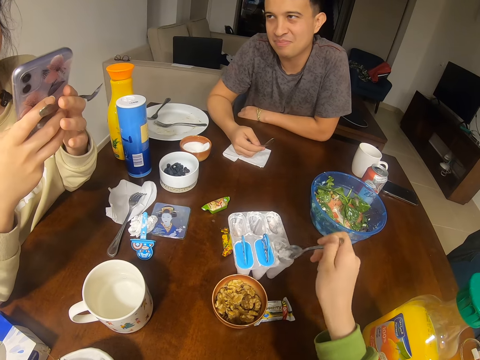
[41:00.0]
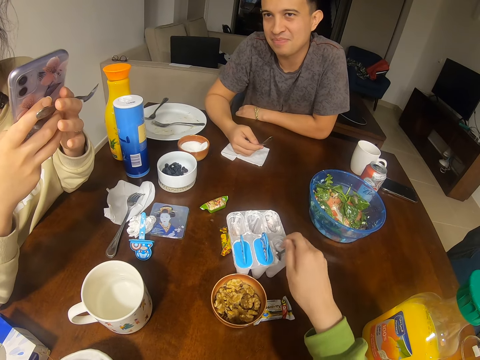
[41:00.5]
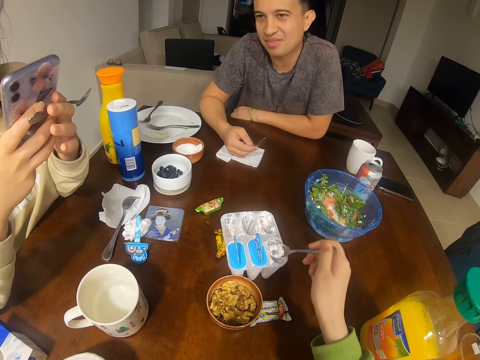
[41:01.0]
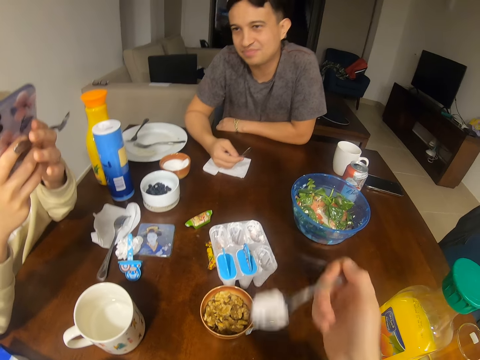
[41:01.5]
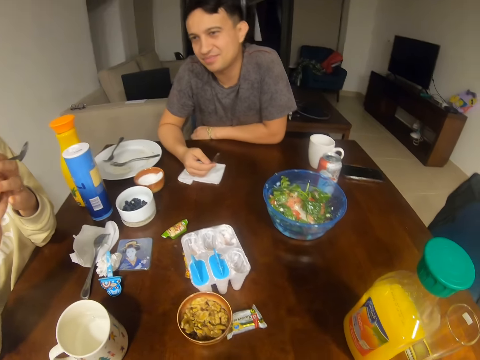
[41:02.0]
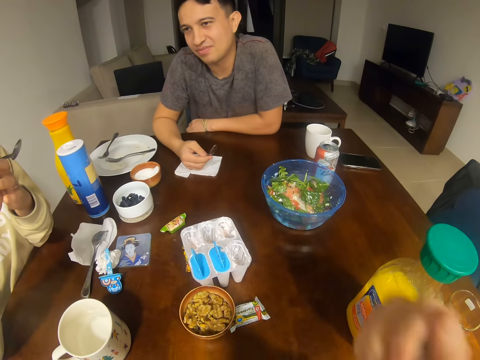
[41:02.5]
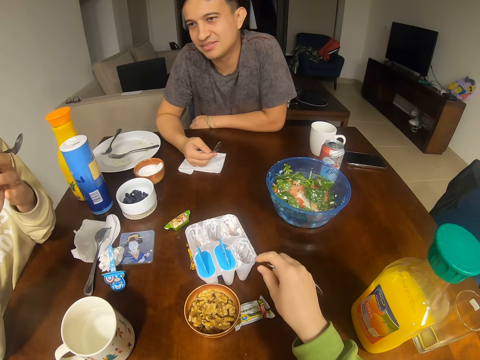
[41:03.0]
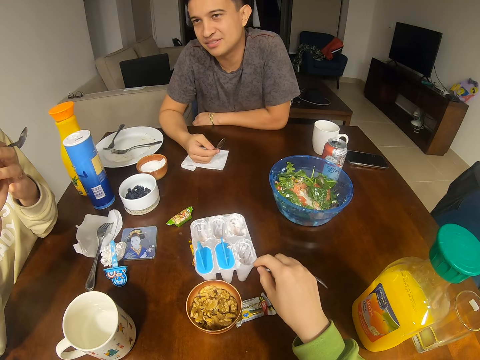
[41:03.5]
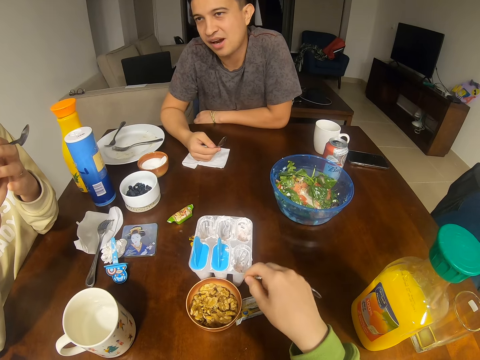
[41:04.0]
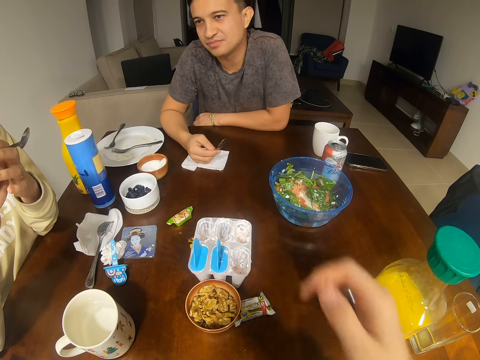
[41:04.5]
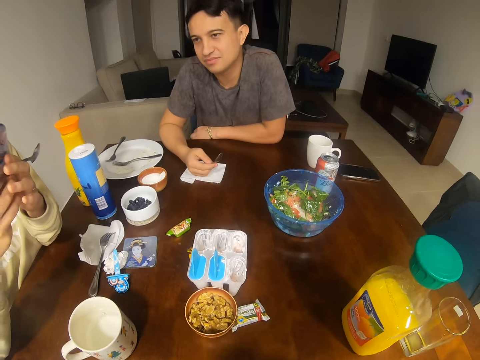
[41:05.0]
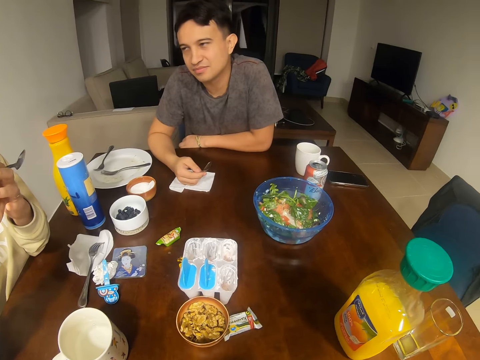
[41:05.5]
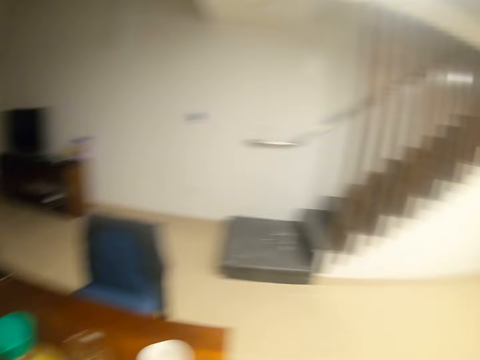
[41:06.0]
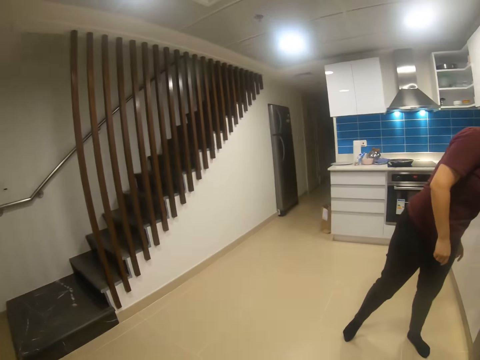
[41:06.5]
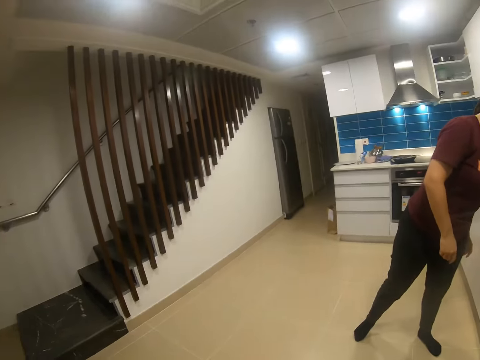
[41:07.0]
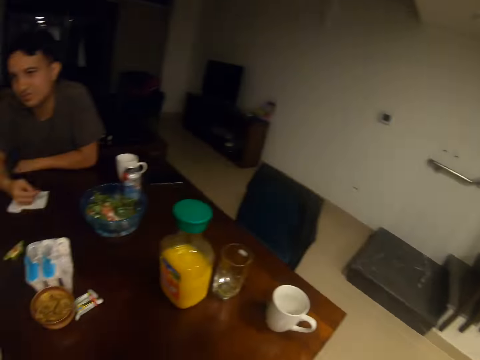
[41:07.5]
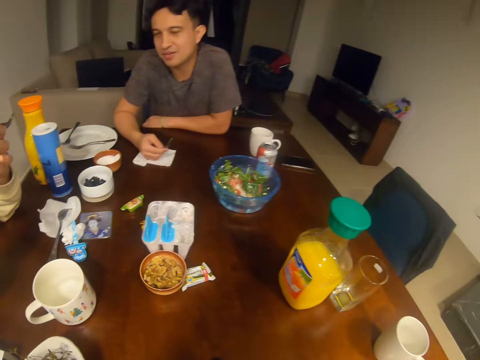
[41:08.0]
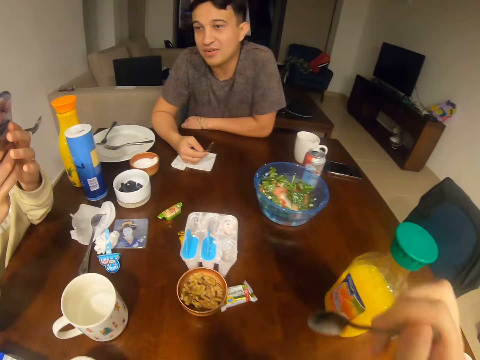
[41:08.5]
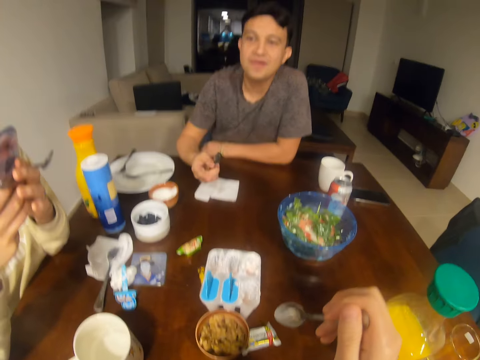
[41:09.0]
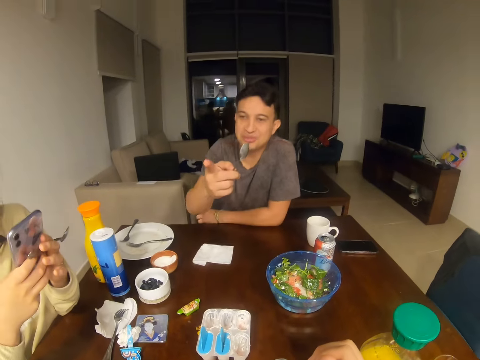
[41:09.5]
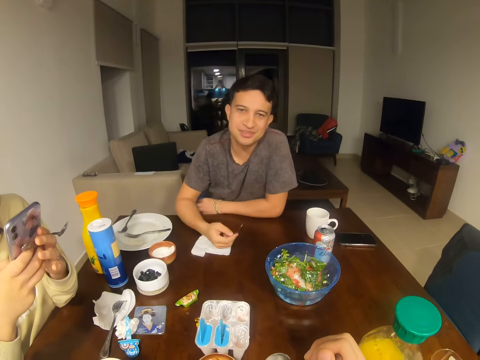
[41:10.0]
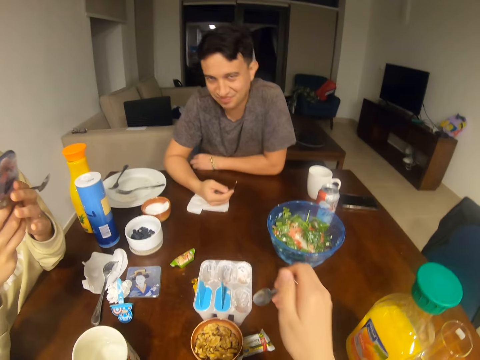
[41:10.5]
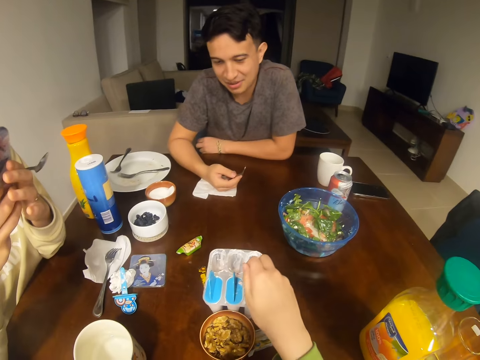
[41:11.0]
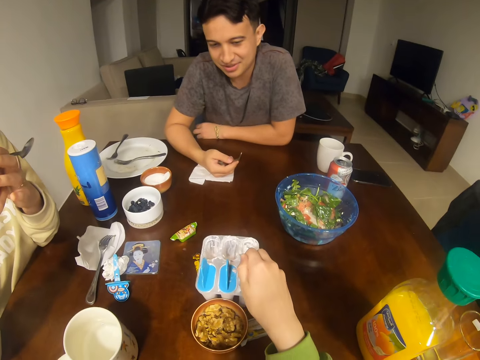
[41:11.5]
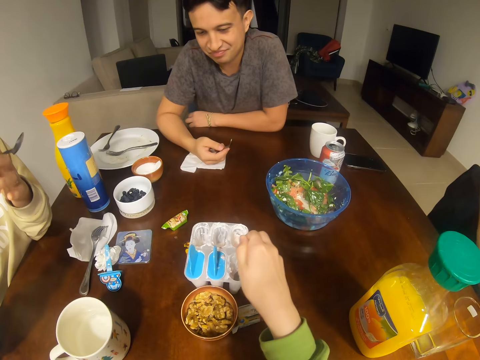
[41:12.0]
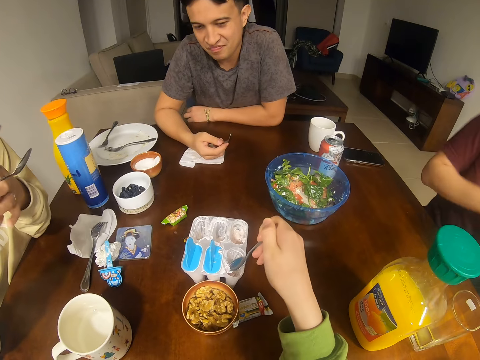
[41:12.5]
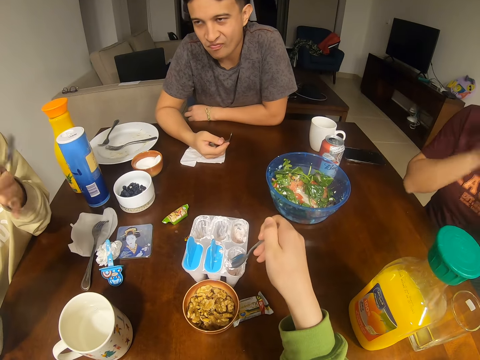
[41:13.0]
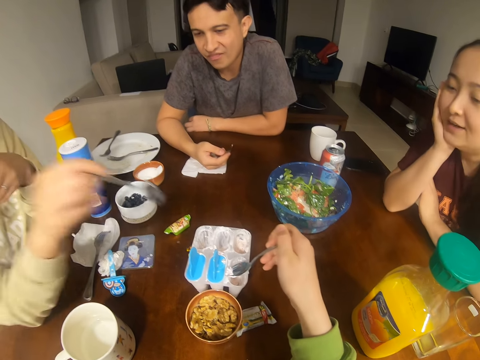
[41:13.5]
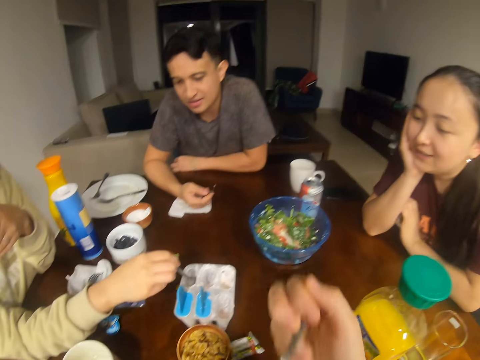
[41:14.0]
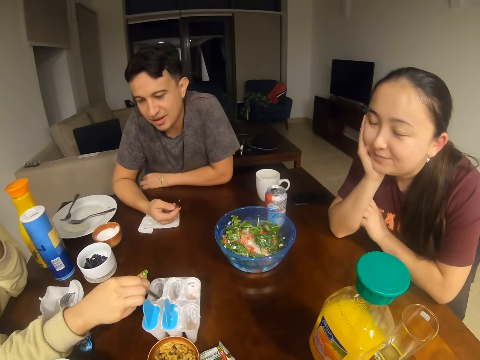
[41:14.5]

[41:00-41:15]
A girl touches the phone screen. The camera wearer scoops something. They eat something. A man looks at the girl. The camera wearer pulls the tin. They move something. The man converses with the camera wearer. The camera wearer scoops something from the tin.

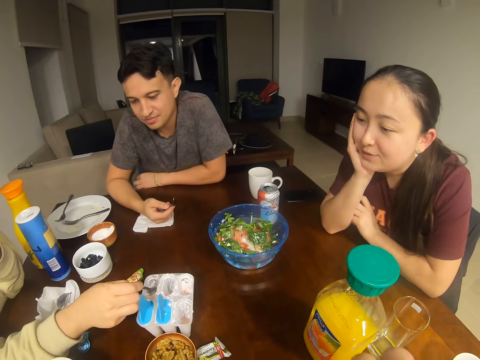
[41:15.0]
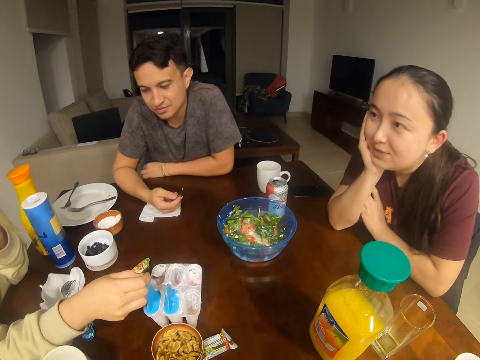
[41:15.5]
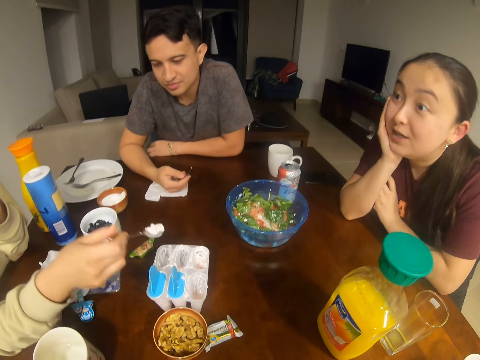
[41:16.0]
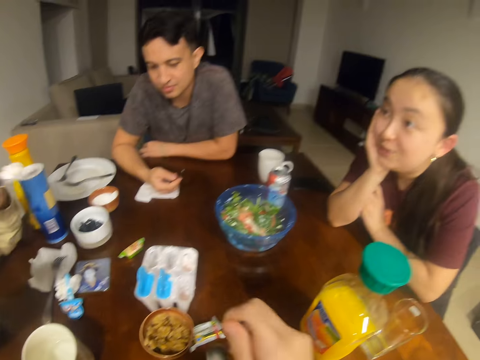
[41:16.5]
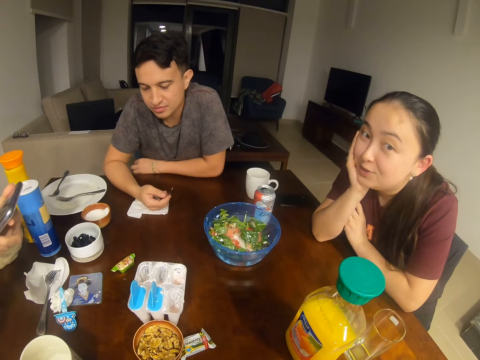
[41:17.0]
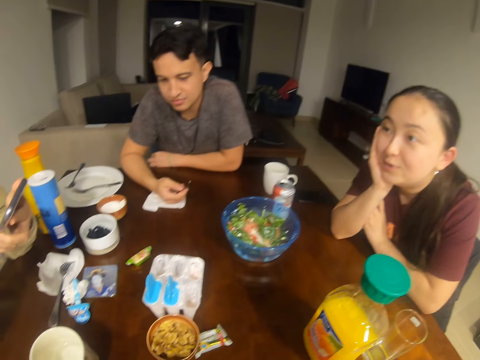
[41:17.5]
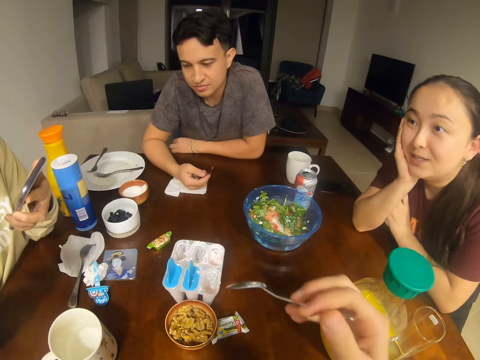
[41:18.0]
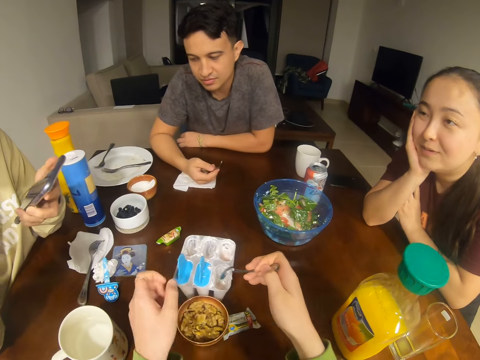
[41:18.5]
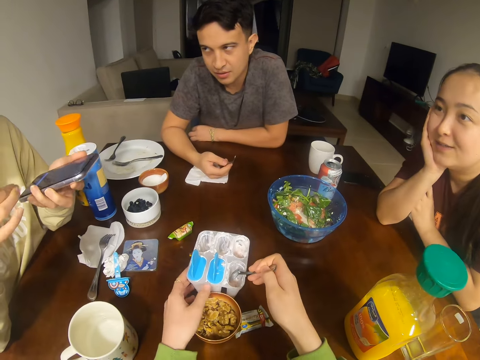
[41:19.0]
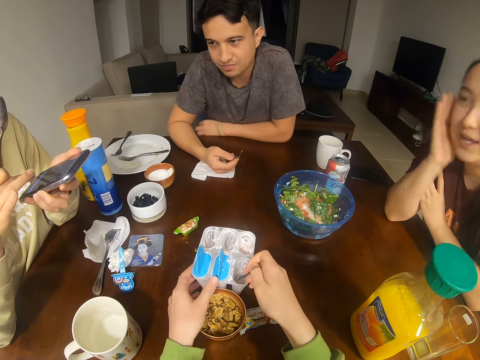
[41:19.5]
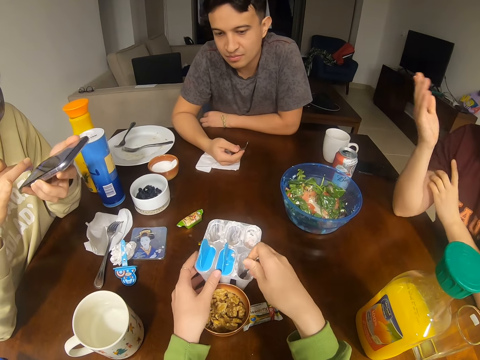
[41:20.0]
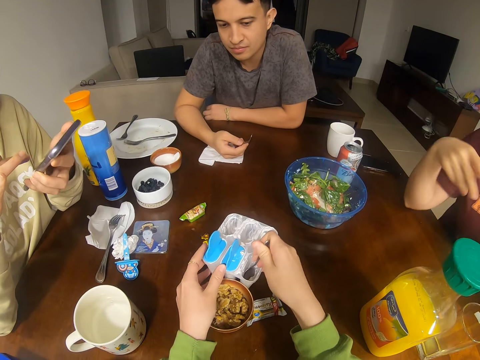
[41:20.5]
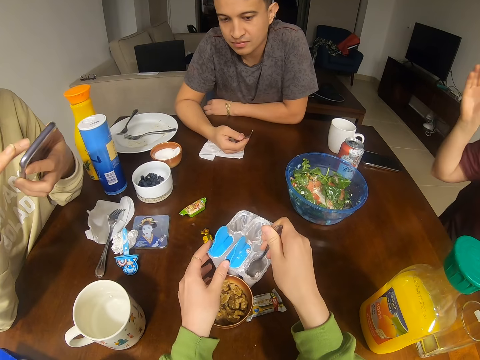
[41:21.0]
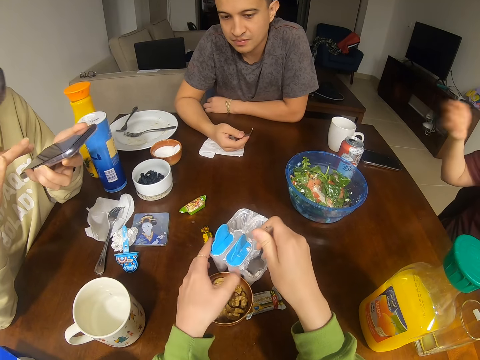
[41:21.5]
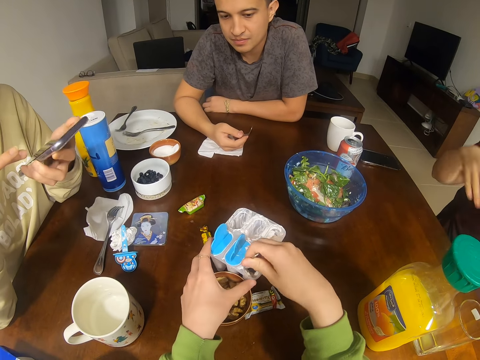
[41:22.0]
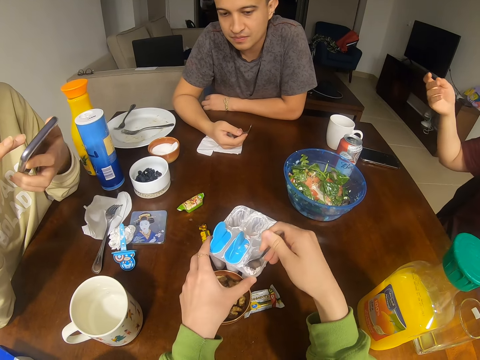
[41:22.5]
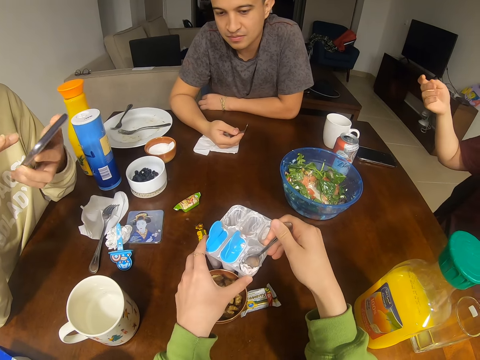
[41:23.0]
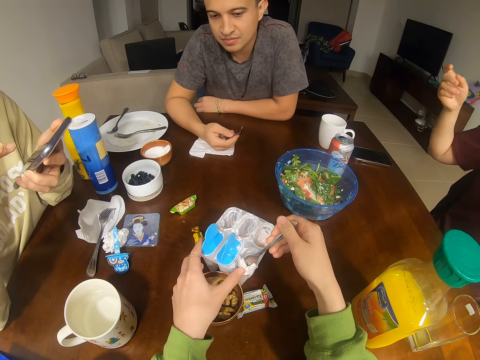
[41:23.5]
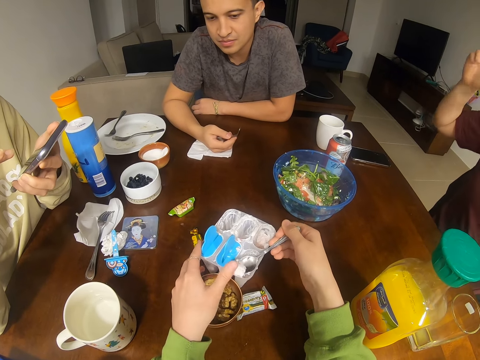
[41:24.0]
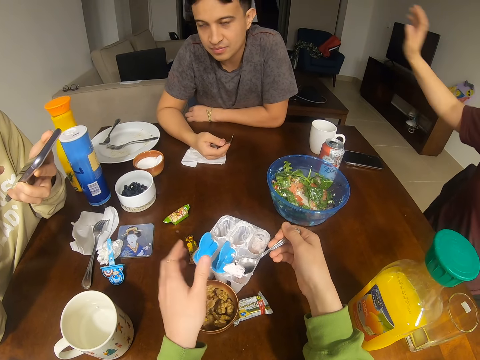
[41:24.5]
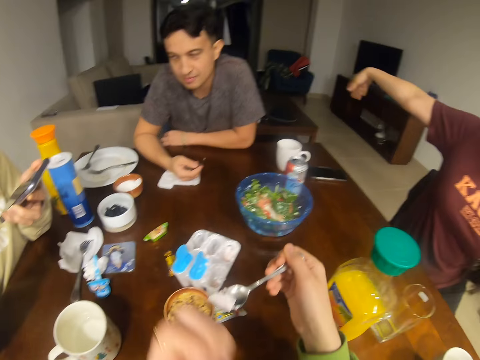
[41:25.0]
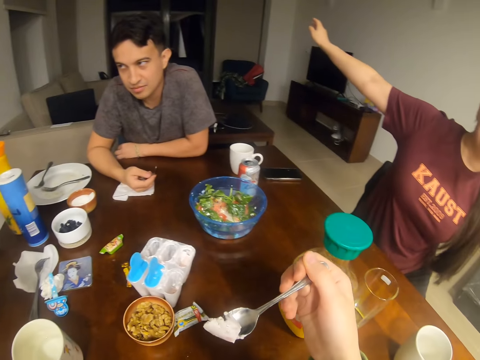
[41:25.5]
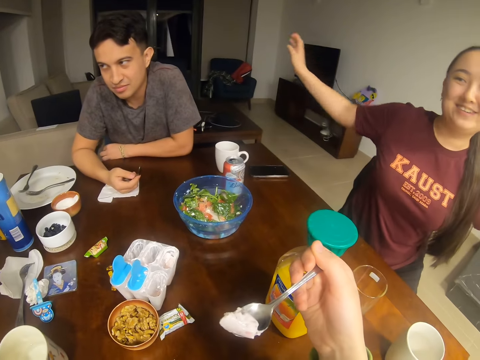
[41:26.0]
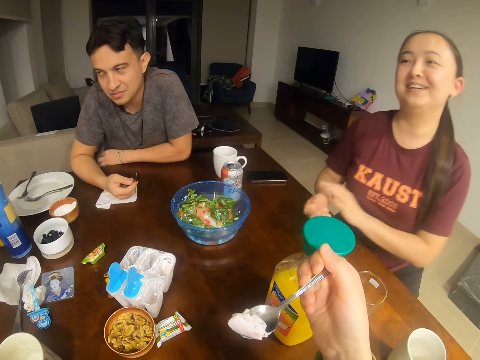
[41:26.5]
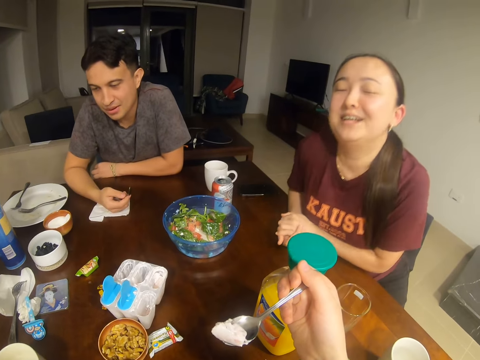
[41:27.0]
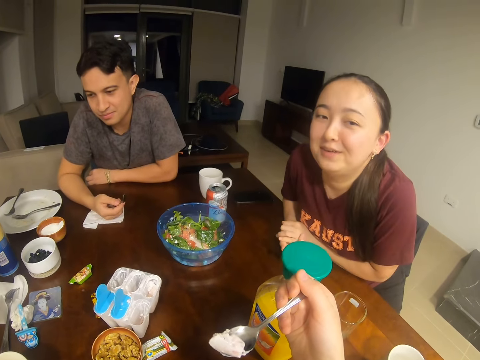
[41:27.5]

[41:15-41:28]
A woman scoops something from the tin. Another woman converses with the first woman. A man talks to a girl. The girl touches the phone screen. The camera wearer scoops something from the tin. Another girl stretches the right hand.
